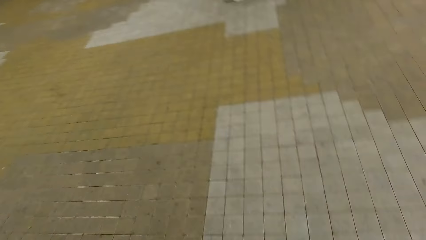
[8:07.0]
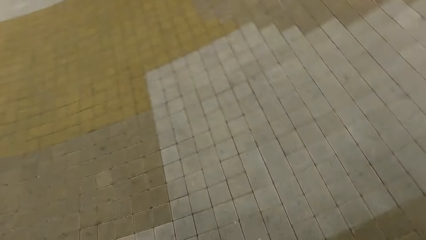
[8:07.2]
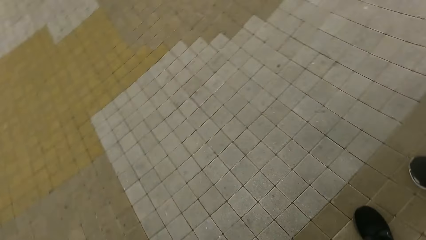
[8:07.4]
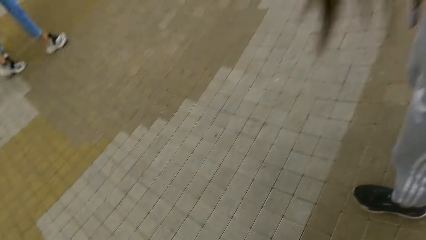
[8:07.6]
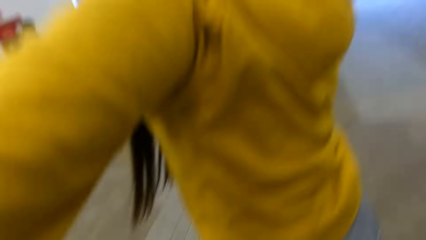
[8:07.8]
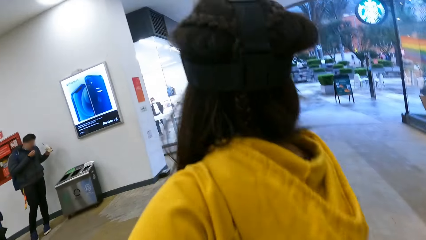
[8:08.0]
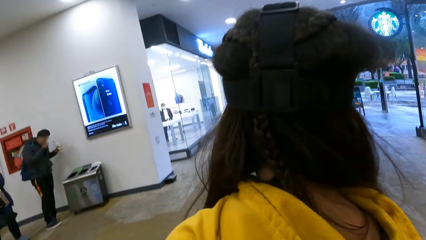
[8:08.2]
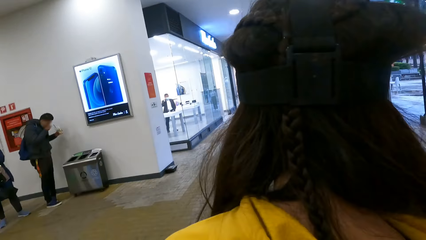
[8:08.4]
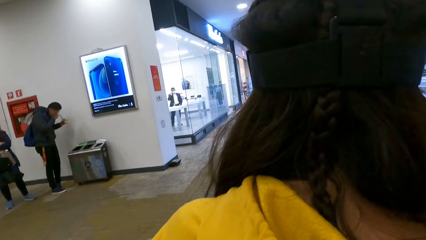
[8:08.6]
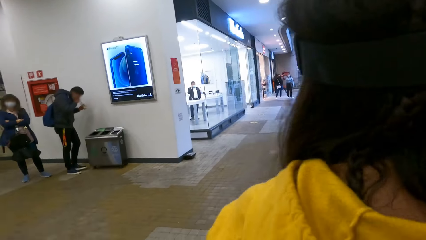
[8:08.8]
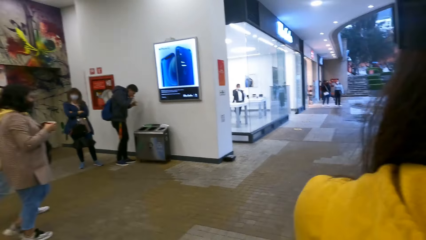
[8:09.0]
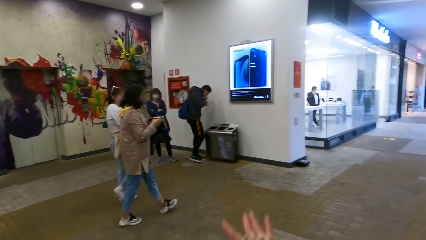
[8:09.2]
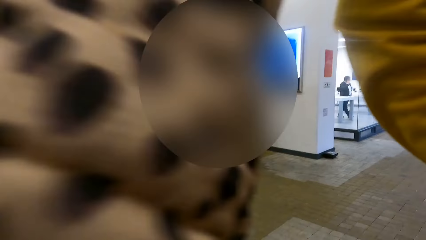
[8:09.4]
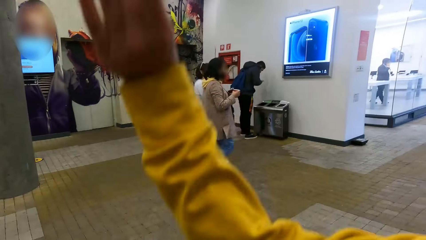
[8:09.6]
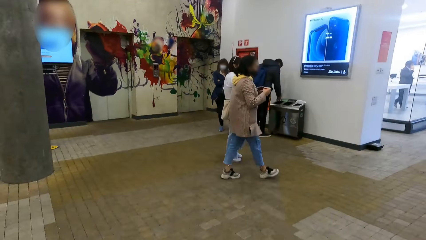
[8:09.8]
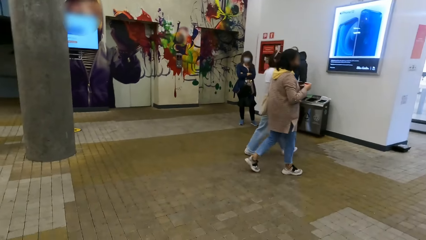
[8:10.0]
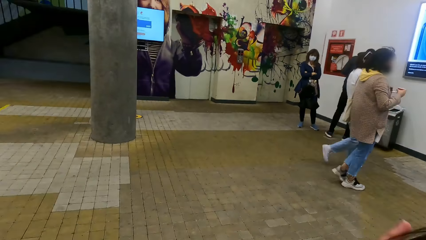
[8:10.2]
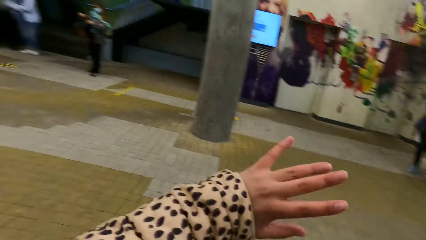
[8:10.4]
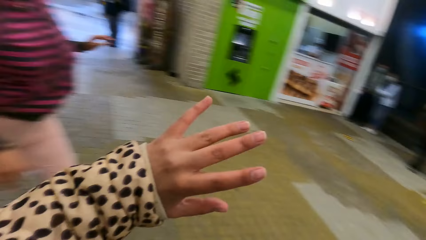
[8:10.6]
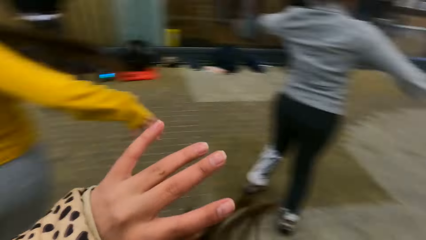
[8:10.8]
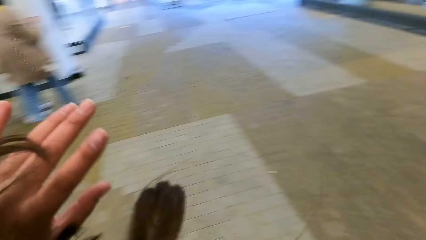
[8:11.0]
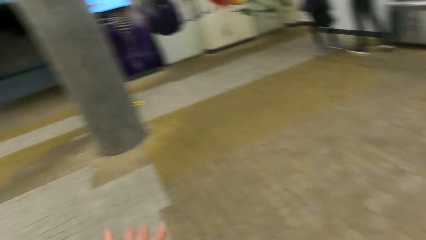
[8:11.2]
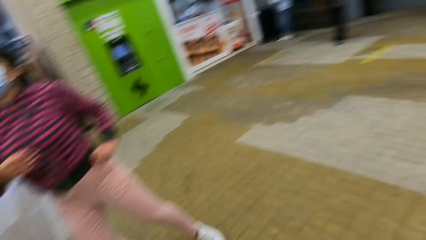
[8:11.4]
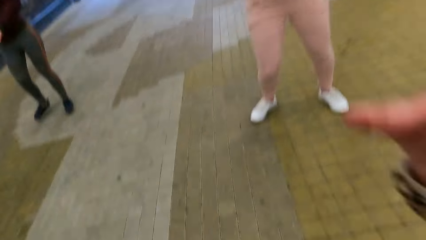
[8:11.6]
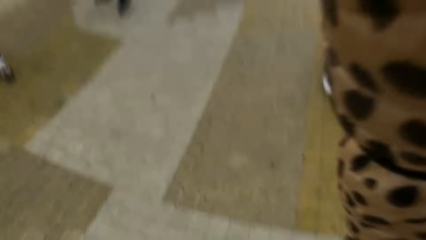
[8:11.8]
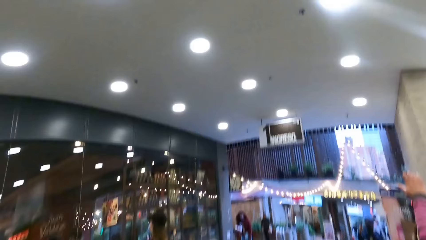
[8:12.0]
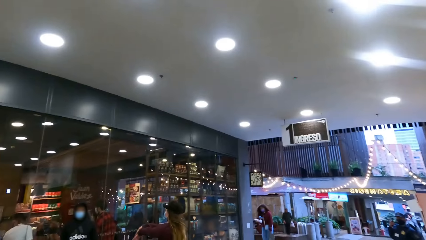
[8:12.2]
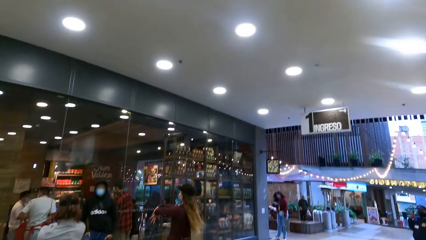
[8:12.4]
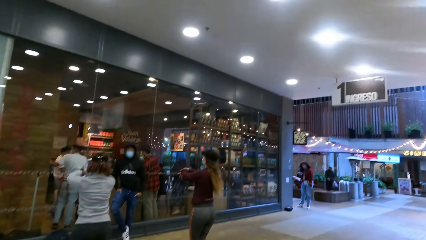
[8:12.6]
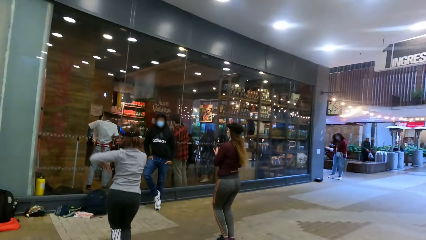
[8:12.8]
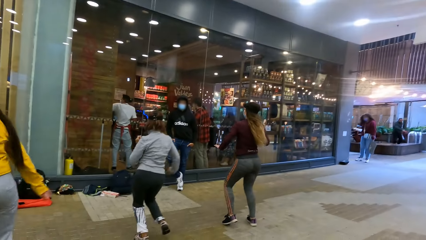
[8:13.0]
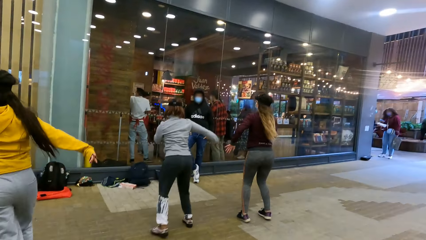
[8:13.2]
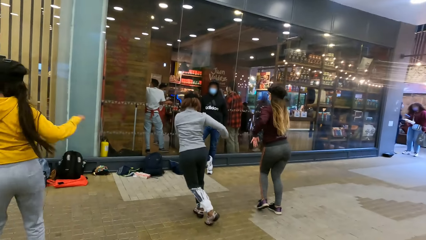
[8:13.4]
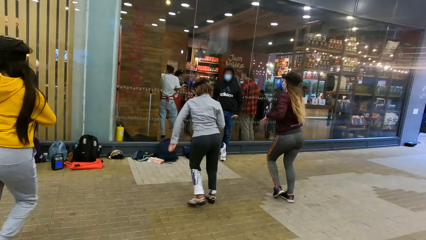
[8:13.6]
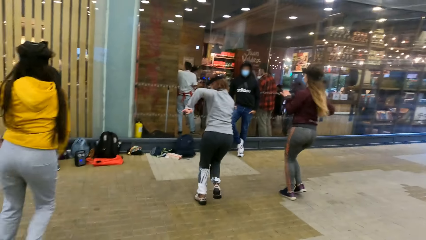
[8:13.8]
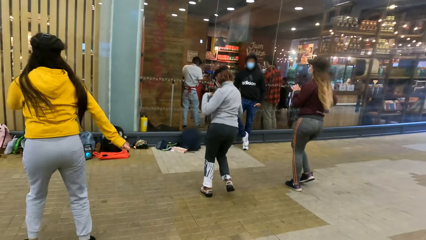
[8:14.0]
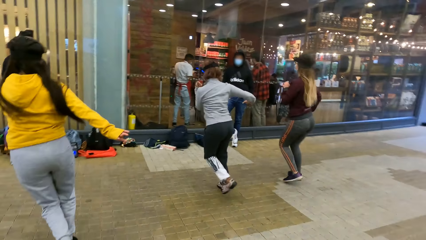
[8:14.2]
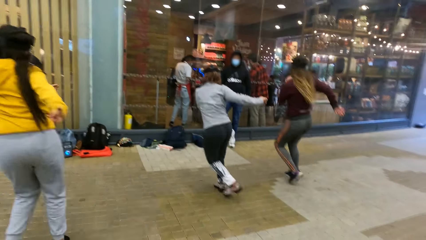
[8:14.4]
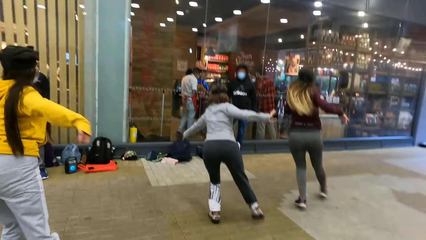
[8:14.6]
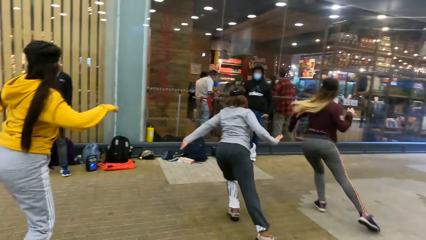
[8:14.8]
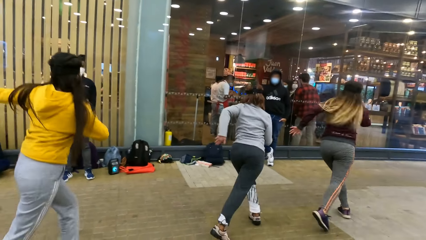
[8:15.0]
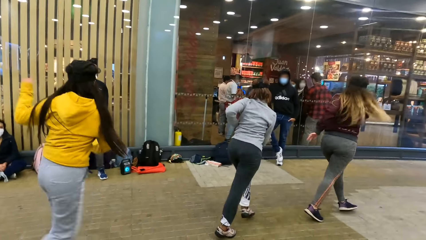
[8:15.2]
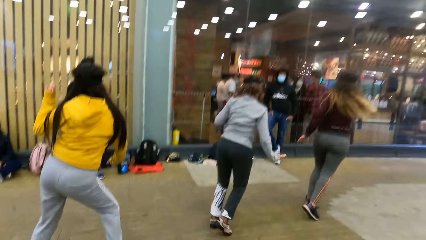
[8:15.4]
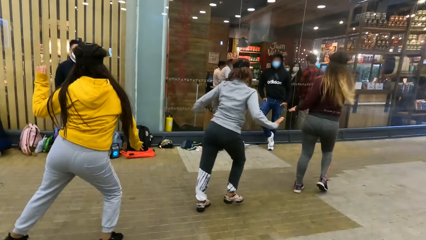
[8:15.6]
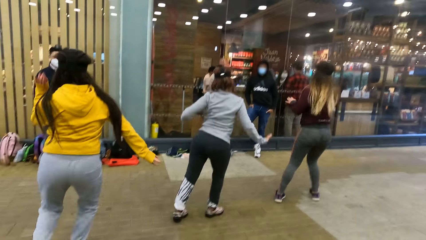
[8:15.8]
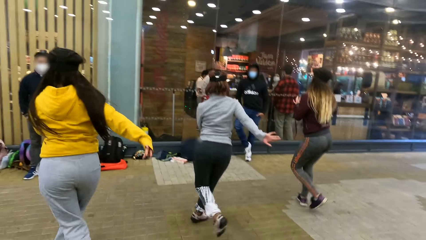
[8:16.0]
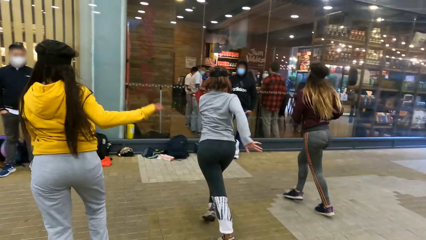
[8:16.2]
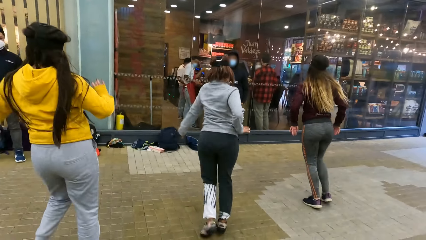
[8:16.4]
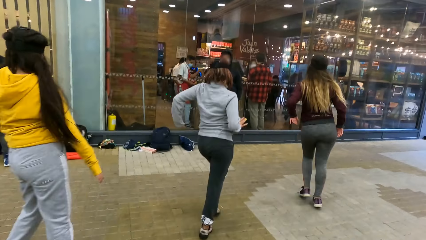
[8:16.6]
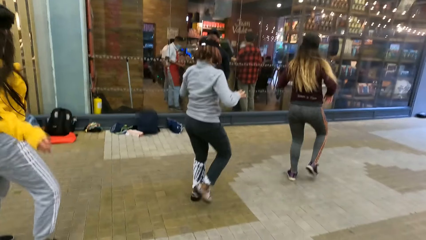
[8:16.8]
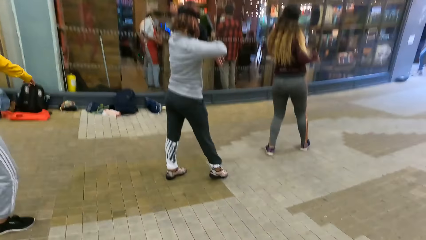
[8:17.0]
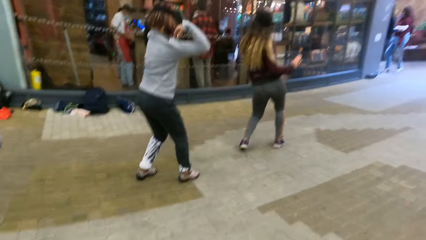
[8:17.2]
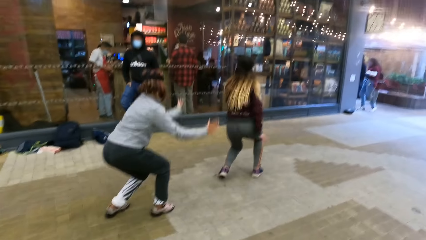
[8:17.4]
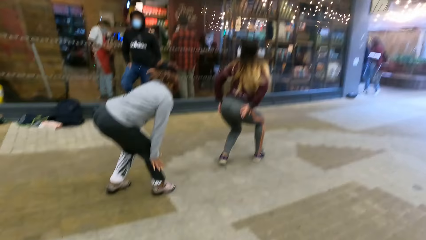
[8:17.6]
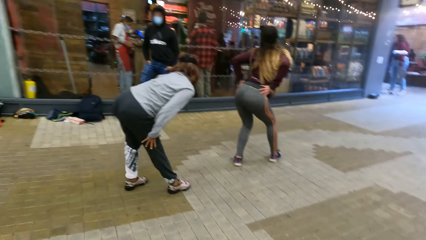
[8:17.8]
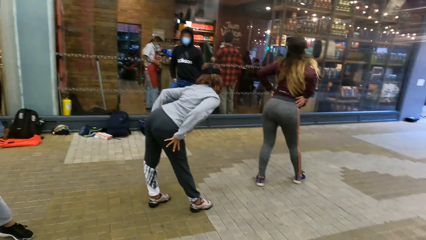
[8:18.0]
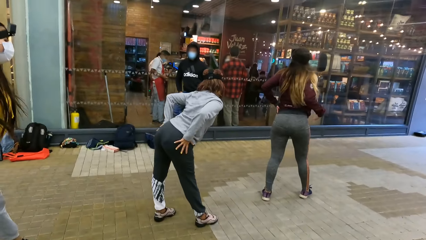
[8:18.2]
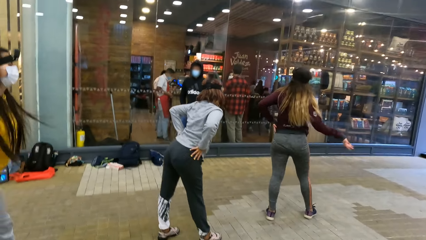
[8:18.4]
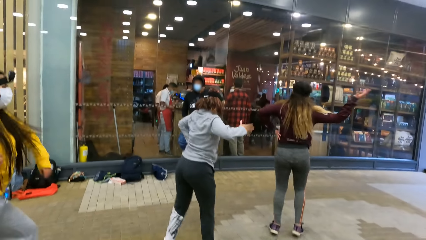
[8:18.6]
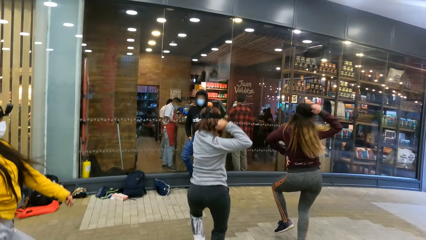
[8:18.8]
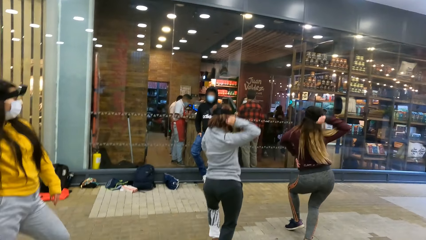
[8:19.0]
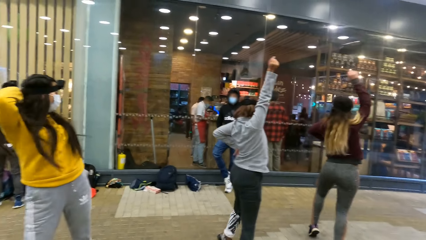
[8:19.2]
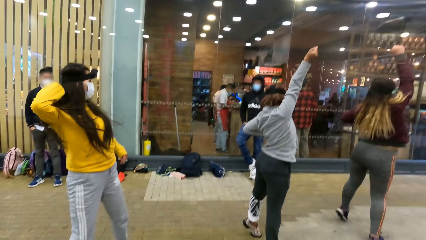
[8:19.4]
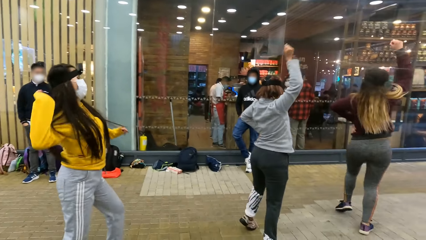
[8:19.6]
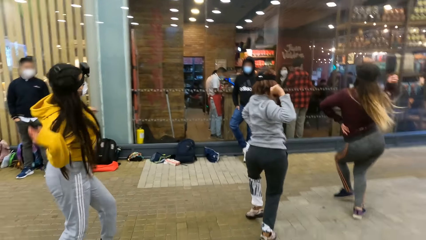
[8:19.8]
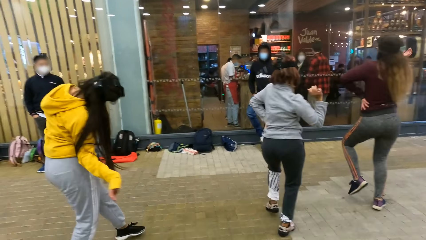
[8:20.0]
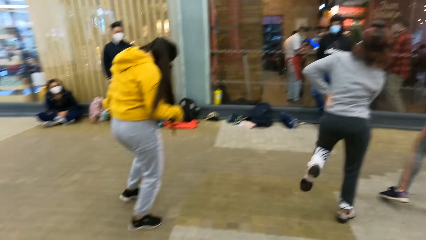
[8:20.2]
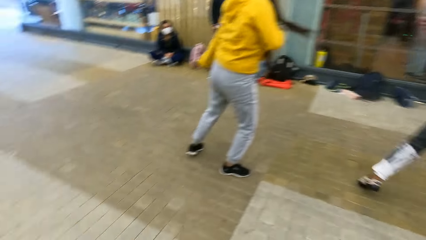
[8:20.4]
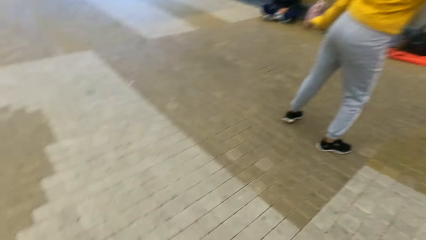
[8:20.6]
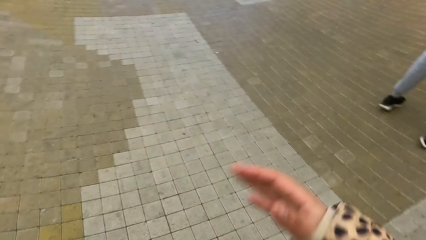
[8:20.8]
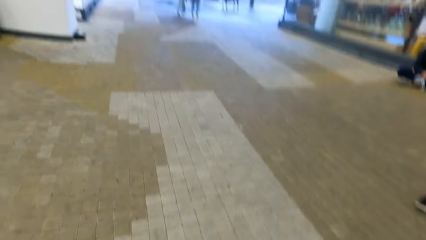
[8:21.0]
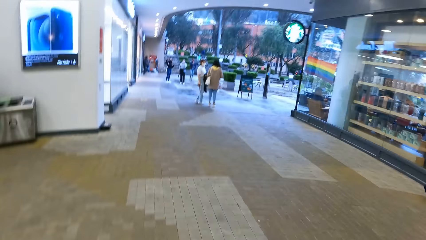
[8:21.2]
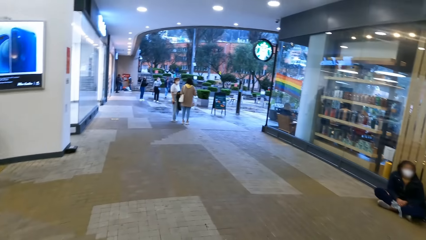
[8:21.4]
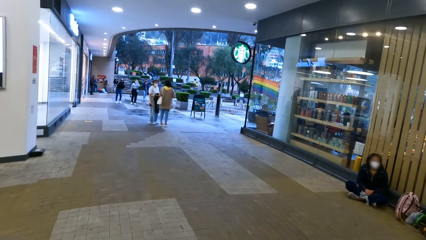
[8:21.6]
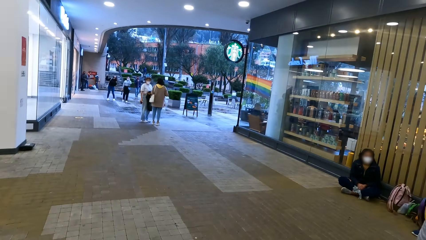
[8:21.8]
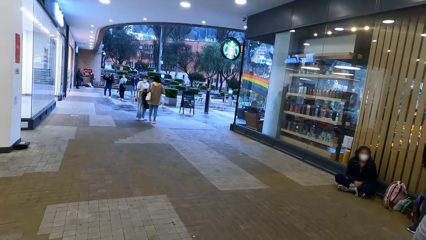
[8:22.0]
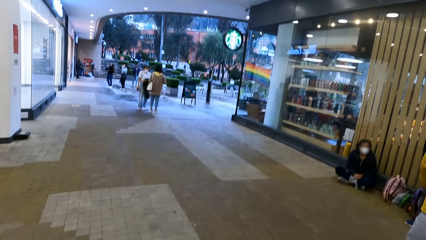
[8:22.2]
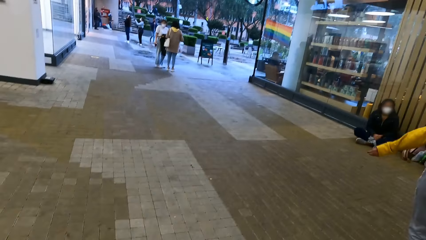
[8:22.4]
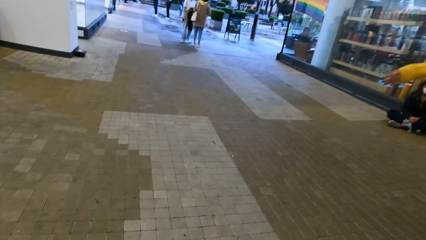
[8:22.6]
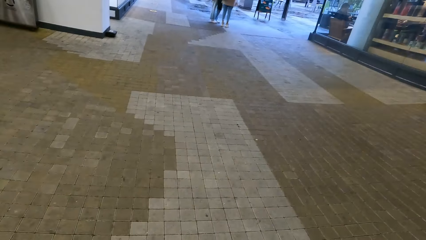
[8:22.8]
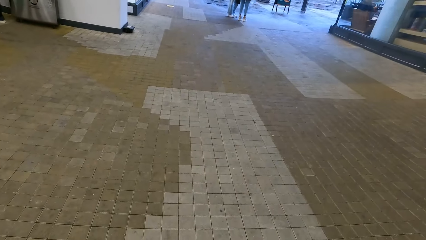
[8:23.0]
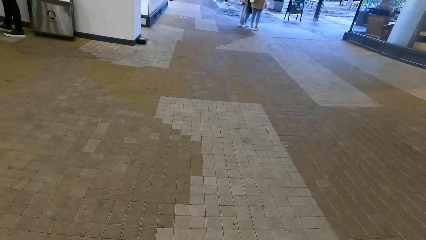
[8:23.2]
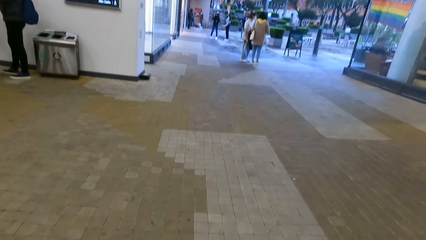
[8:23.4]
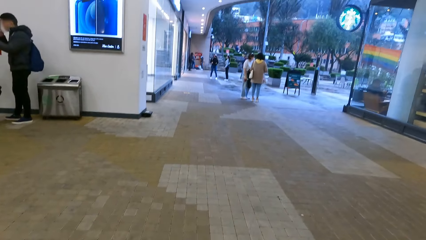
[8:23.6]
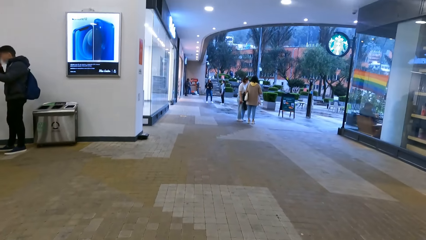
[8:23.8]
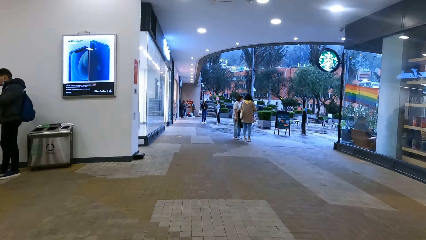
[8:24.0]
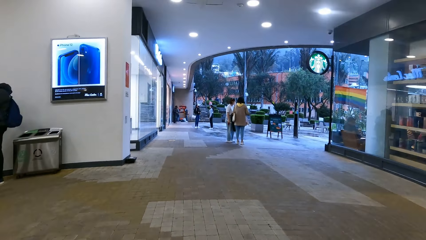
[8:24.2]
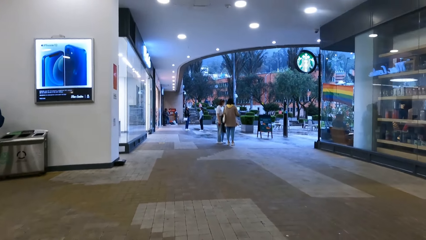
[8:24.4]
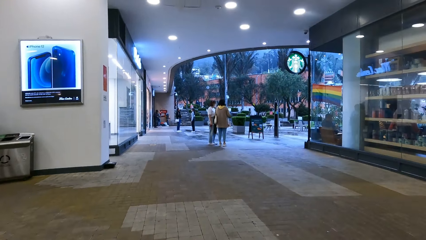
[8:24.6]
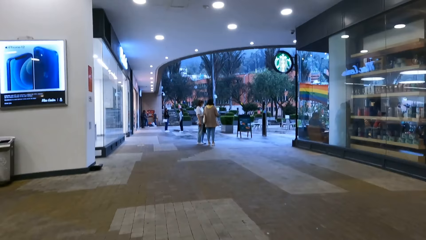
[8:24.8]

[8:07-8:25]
The camera wearer and others dance on the floor. They lift up the hand. The women dance on the floor. The camera wearer stares at the dancer. They stretch the hand, lift up the hand, and look around.
